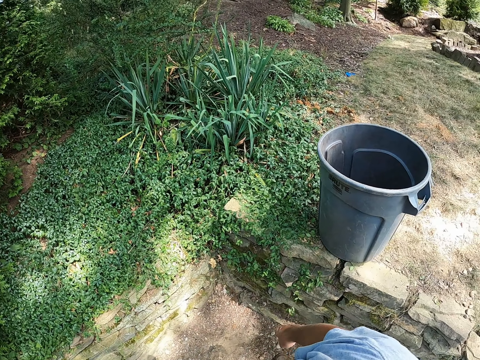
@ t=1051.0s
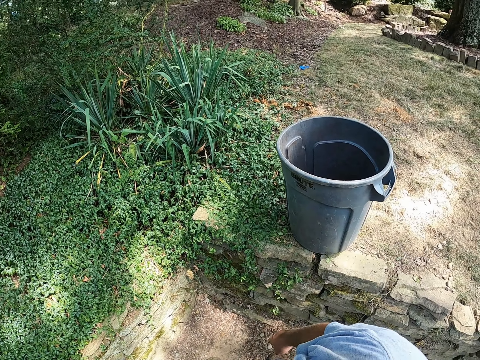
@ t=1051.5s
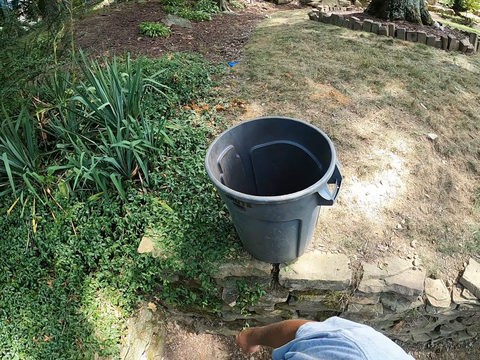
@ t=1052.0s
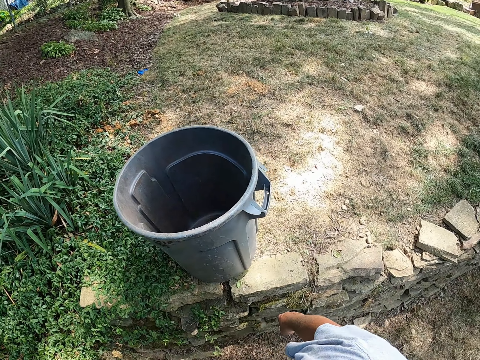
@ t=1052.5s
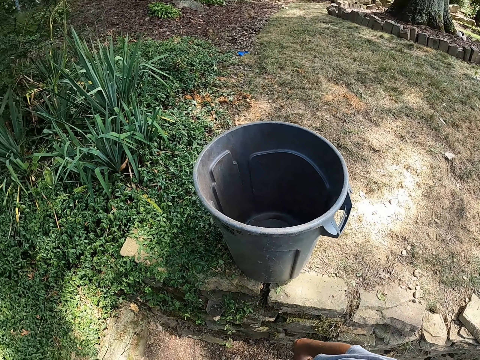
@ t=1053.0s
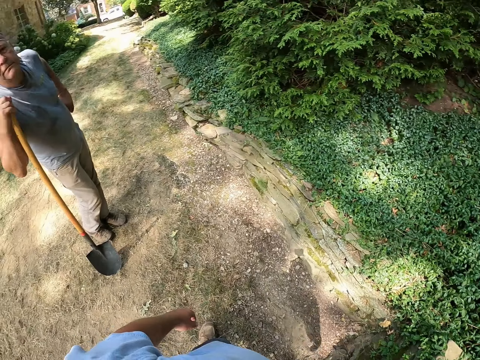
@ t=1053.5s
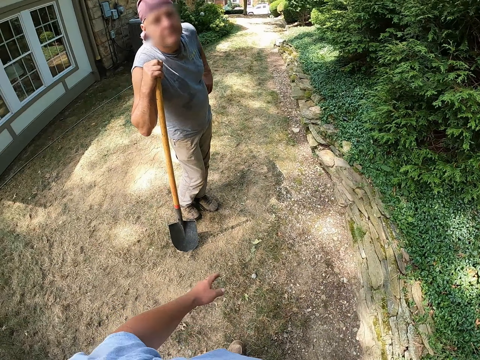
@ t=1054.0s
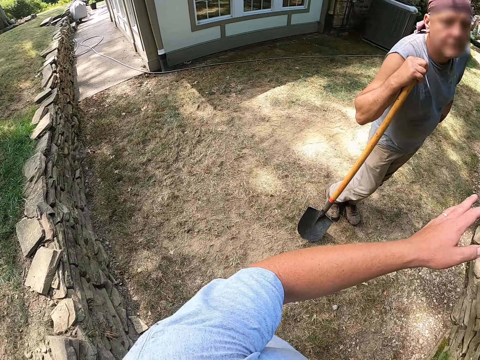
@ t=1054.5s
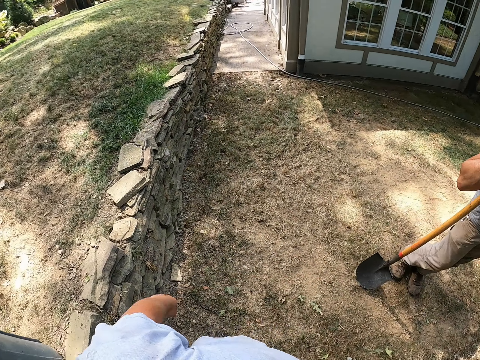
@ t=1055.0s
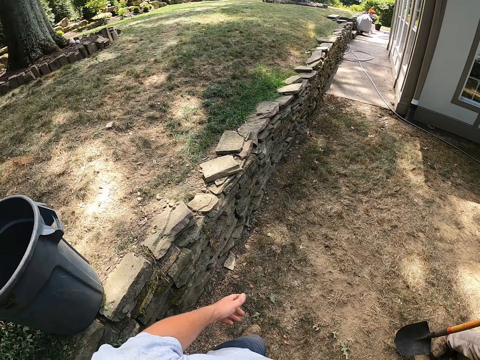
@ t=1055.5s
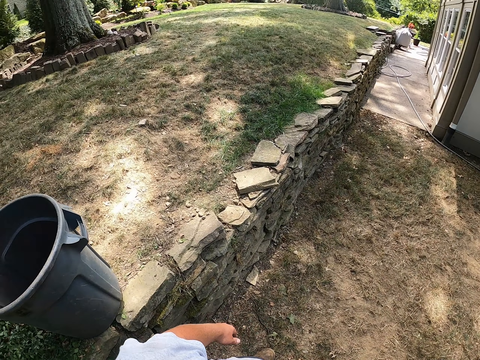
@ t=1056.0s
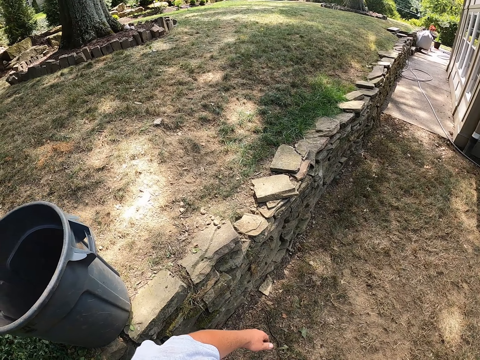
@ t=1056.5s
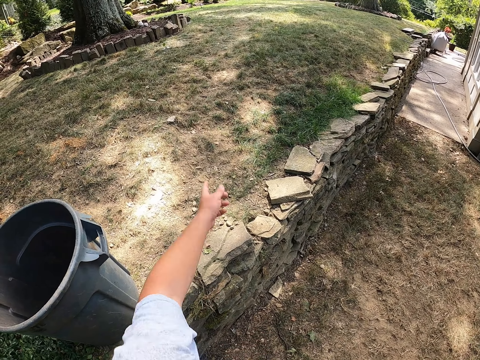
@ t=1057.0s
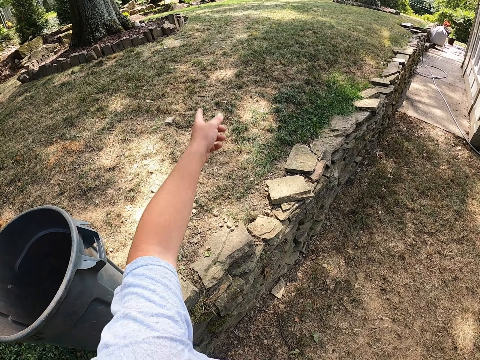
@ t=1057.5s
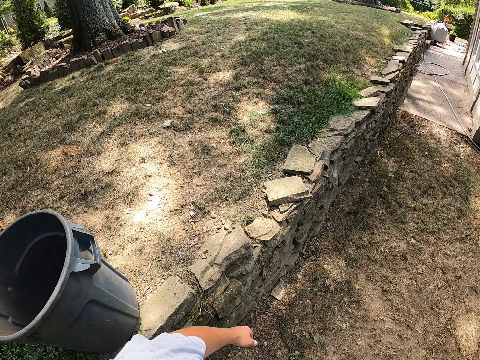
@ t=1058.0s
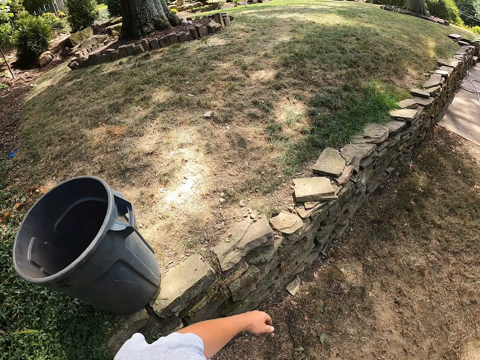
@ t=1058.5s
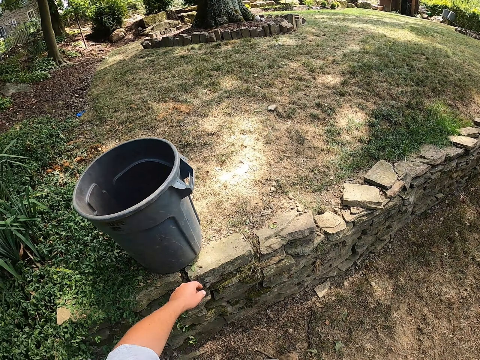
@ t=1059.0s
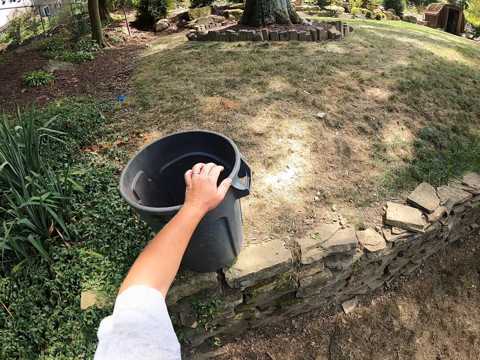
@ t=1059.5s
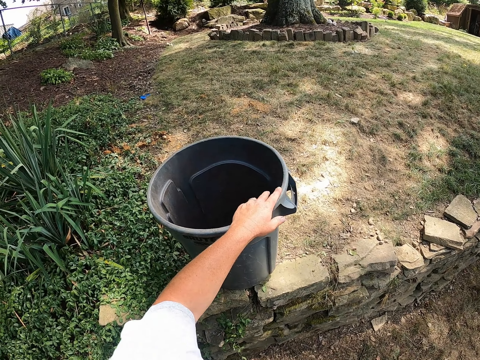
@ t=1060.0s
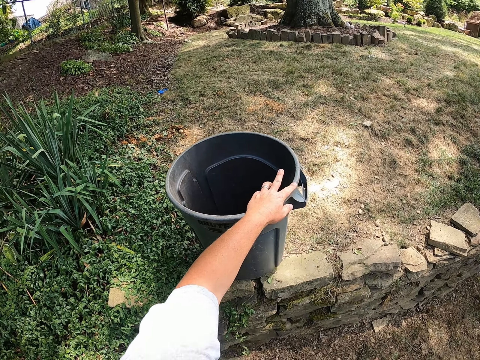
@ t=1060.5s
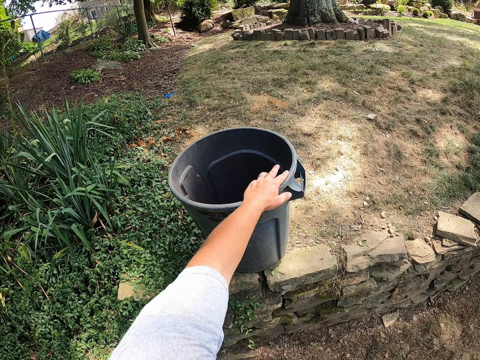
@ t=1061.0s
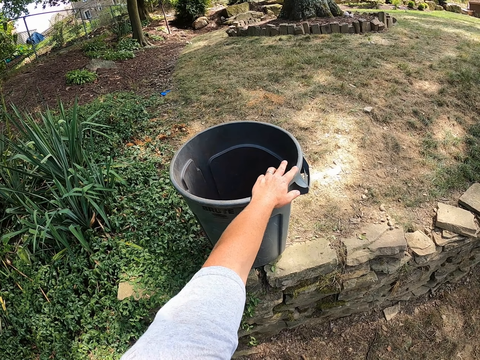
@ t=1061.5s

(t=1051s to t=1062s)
The camera wearer holds onto the bin.

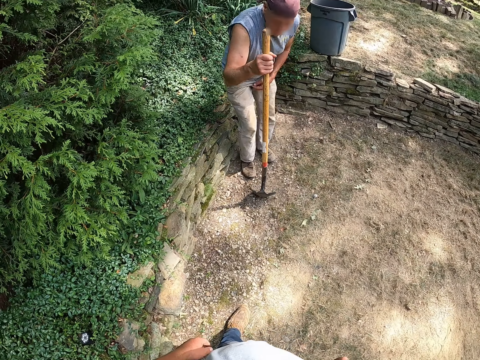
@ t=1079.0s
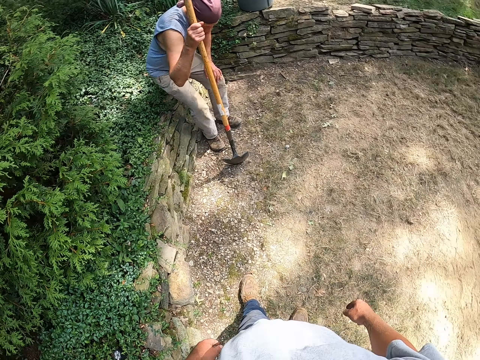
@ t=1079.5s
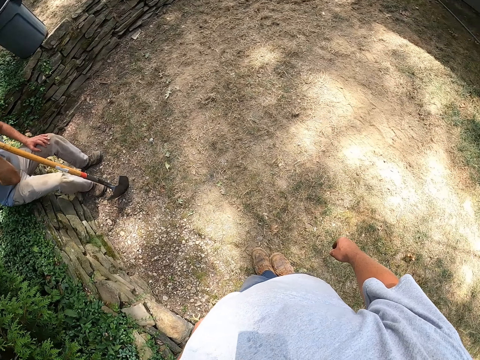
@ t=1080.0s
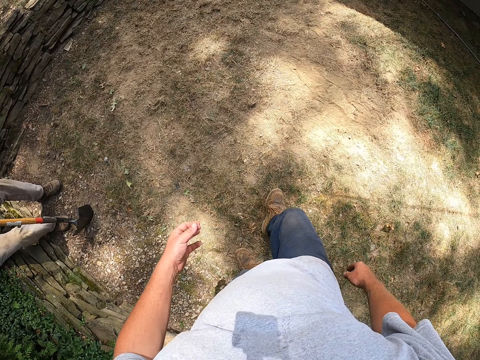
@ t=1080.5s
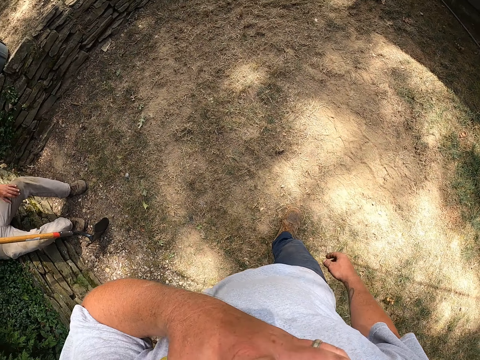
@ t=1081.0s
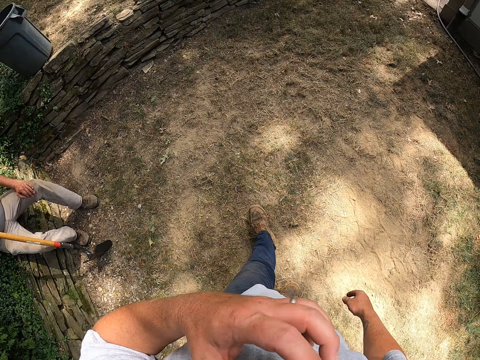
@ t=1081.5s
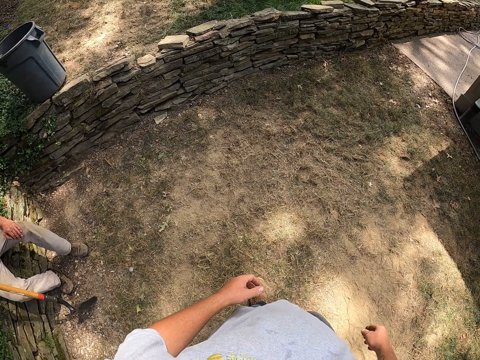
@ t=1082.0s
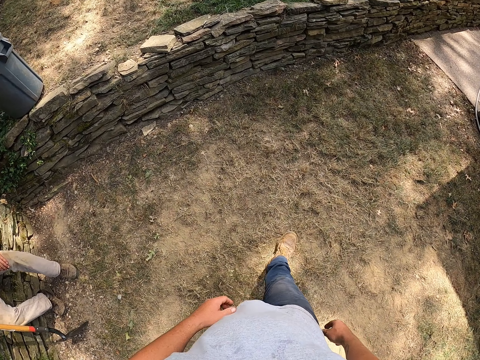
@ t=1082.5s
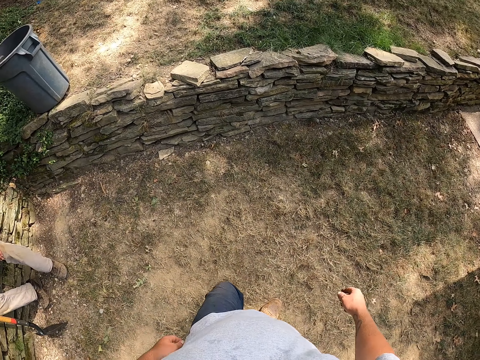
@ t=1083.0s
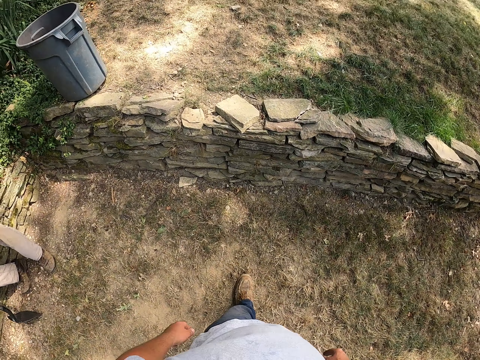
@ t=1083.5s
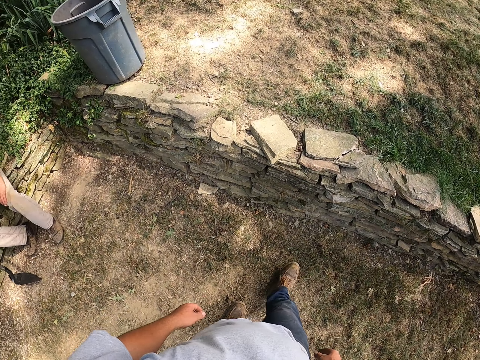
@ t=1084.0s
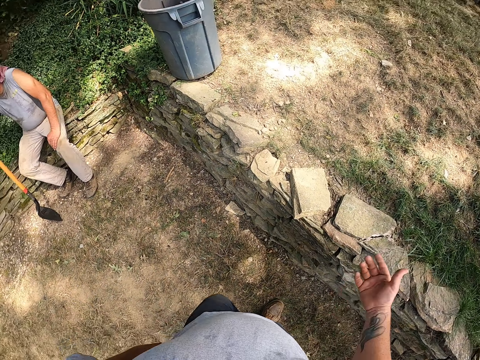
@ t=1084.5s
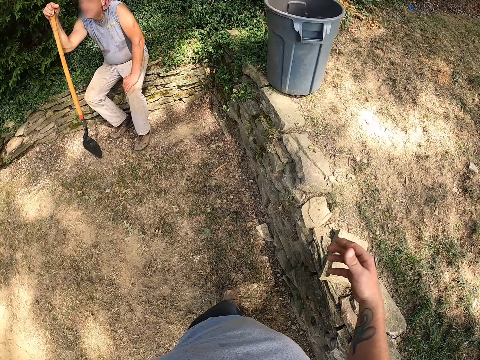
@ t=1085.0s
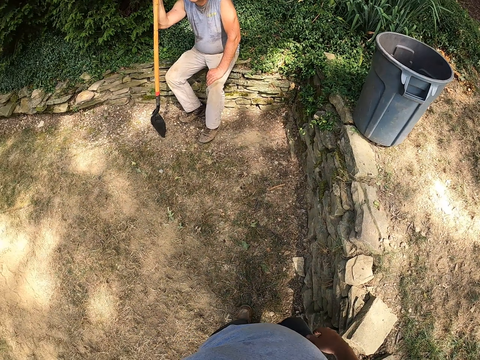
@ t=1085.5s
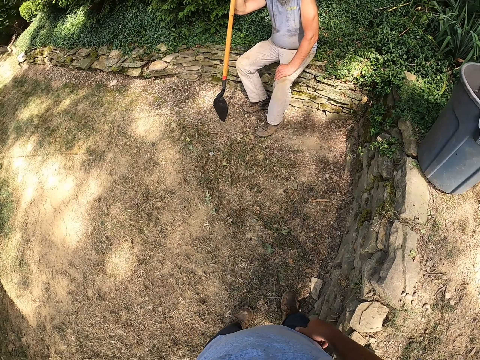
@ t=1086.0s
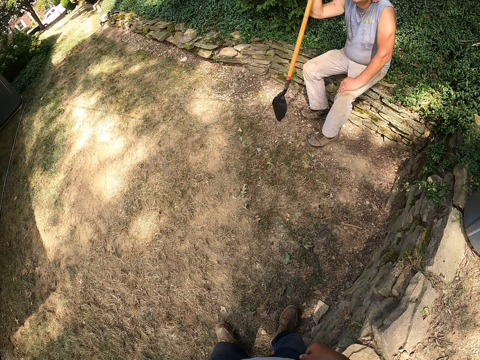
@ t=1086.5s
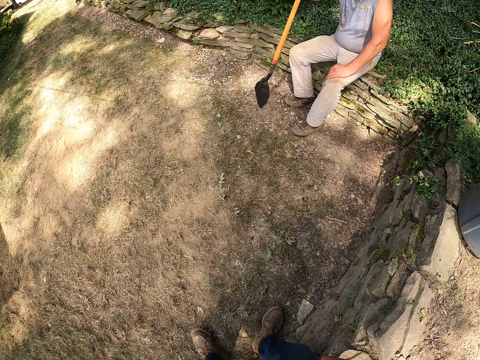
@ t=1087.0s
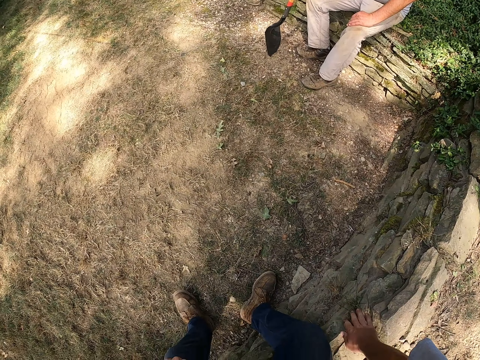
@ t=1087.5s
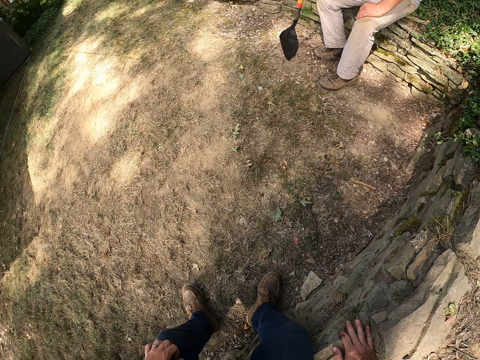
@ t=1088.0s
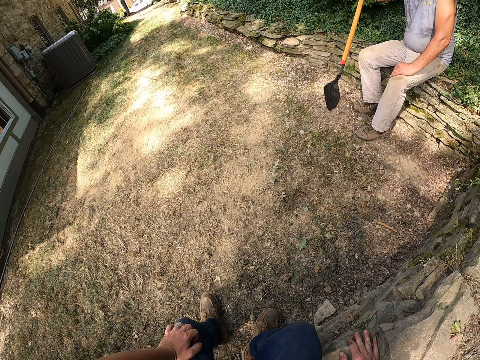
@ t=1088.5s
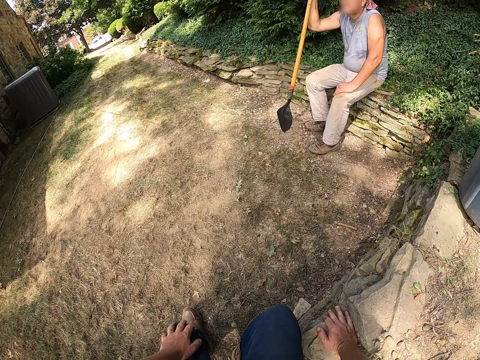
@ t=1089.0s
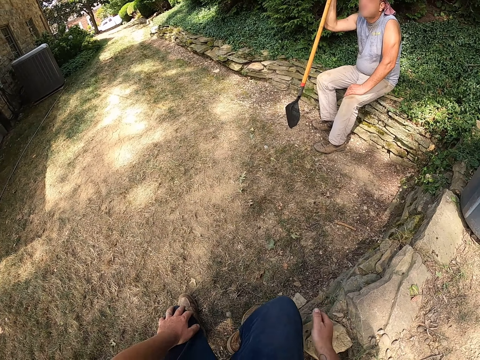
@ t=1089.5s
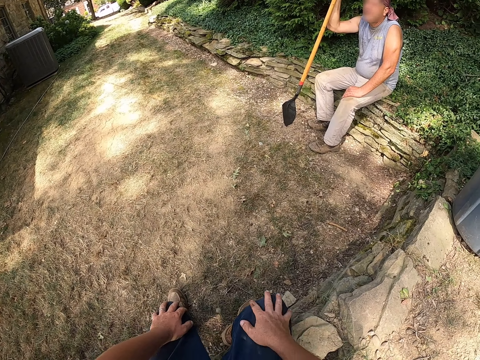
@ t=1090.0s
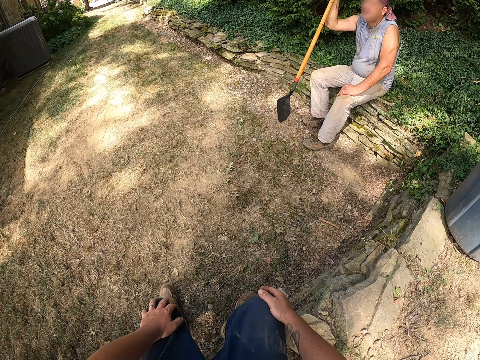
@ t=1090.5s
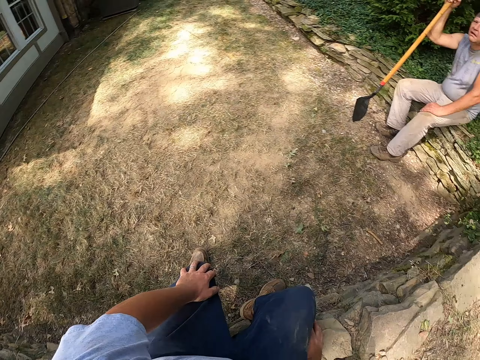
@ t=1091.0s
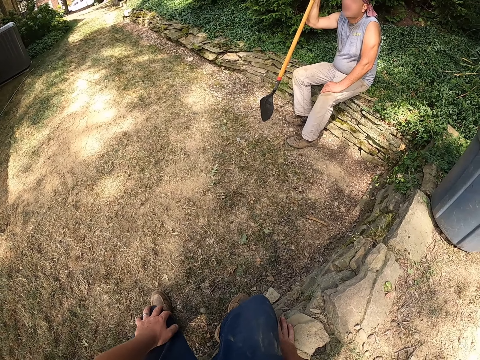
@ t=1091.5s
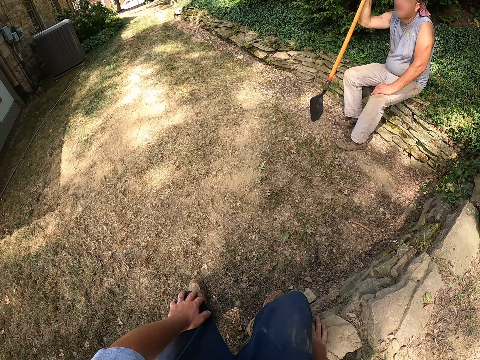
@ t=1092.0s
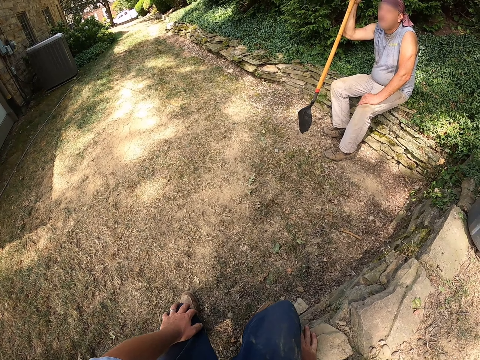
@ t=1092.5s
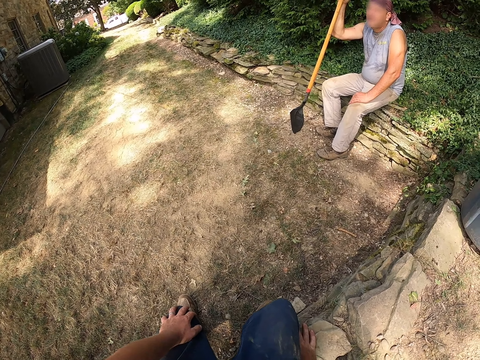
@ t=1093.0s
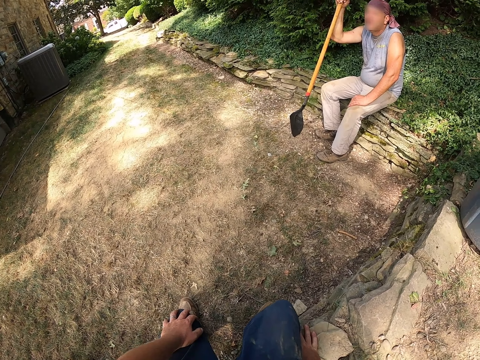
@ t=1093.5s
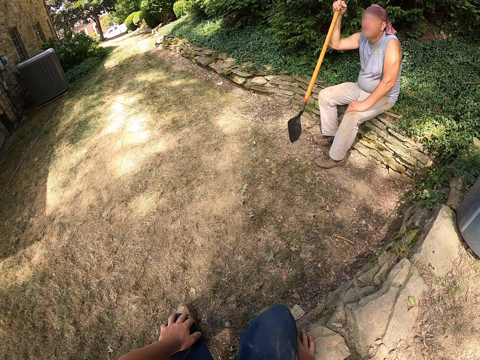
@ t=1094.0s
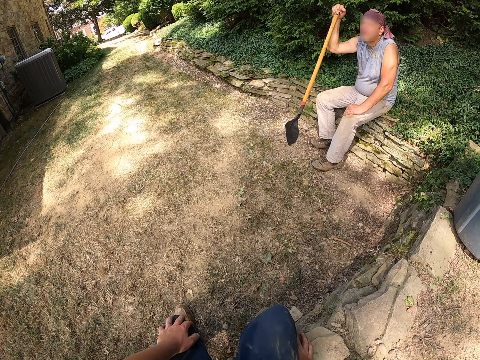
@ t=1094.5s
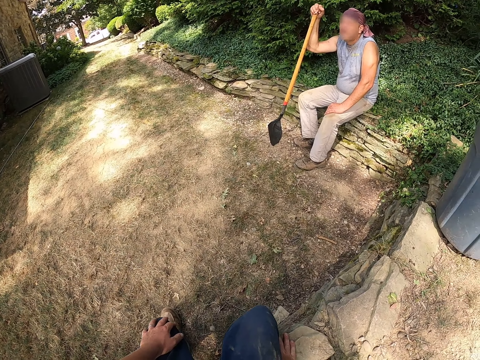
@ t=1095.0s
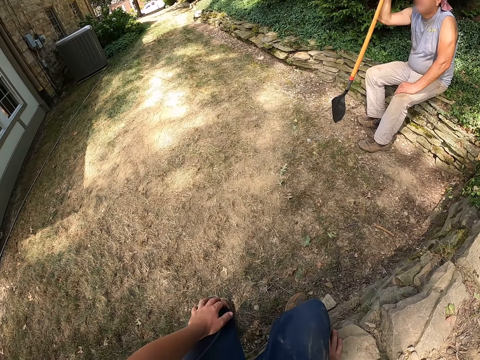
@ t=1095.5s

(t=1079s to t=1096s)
A man sits by the cemented surface. The man holds a spade. The camera wearer walks outside. They sit by the cemented surface as well. They dialogue with the man.
